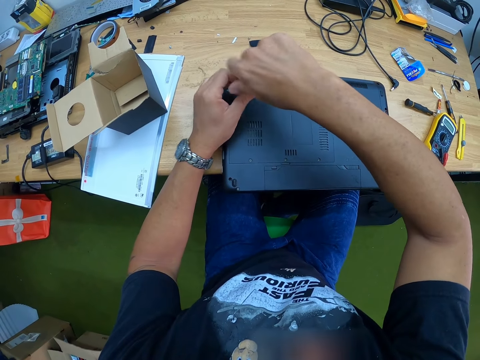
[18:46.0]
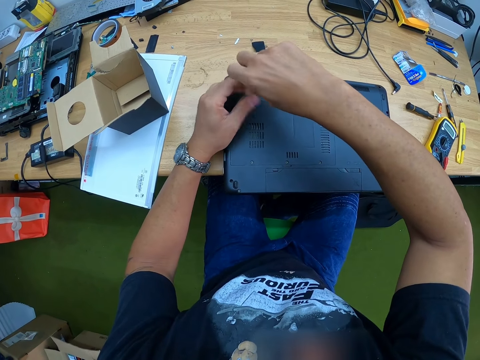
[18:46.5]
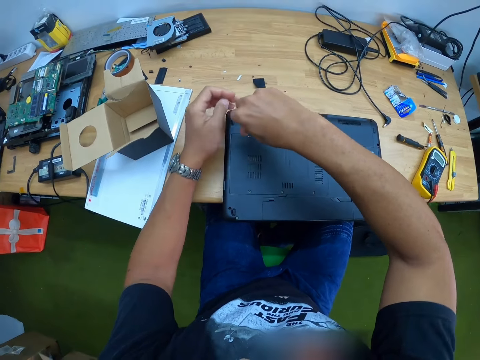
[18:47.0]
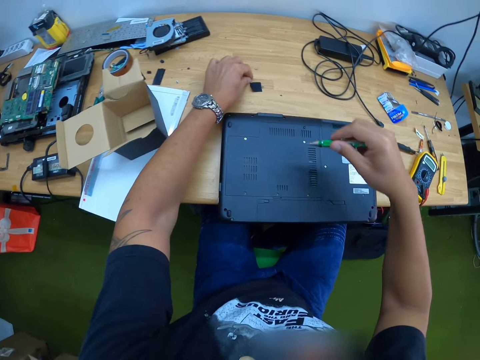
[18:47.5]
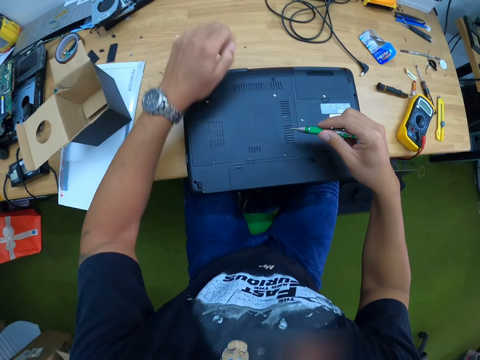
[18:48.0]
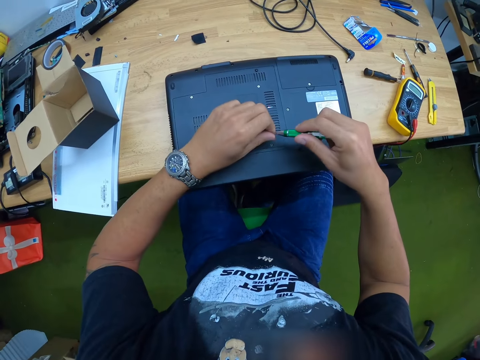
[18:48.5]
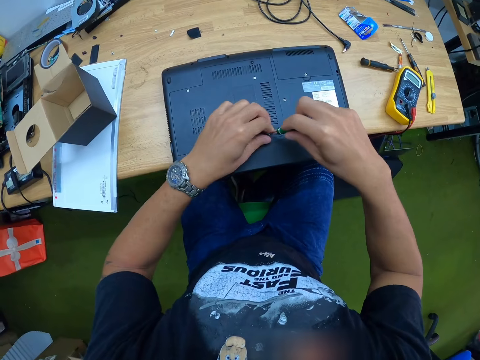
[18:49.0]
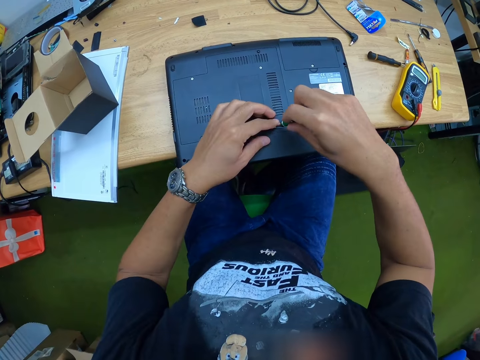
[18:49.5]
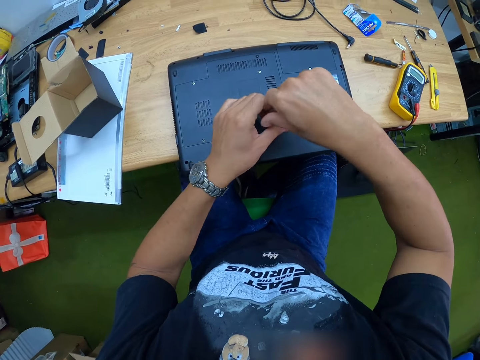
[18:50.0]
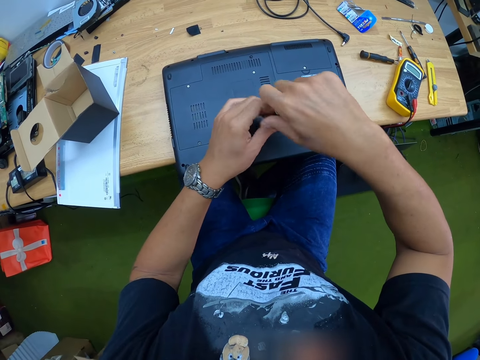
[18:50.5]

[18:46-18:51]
The camera wearer picks a screw from the table with his left hand. He places the screw in his left hand on the tip of the screwdriver in his right hand. He screws the screw into the laptop with the screwdriver in both hands.

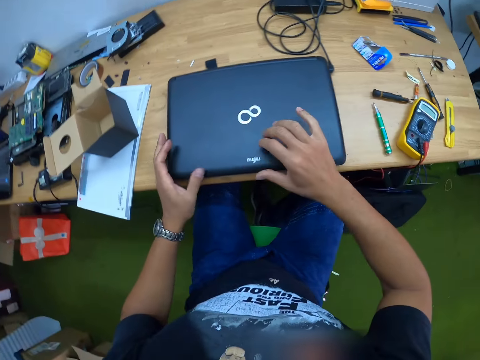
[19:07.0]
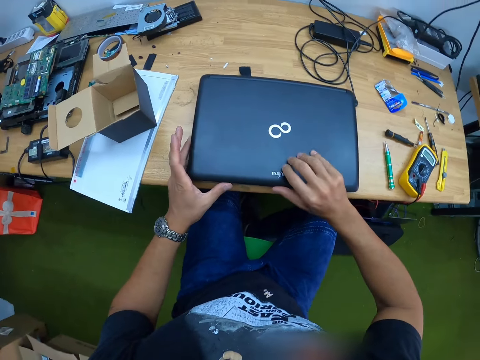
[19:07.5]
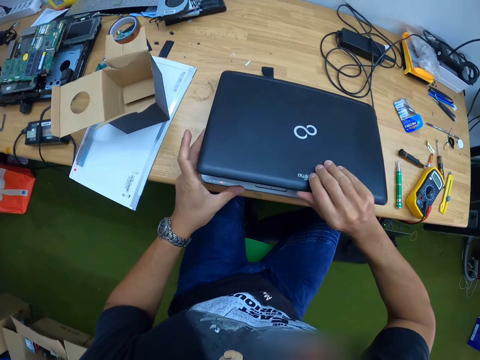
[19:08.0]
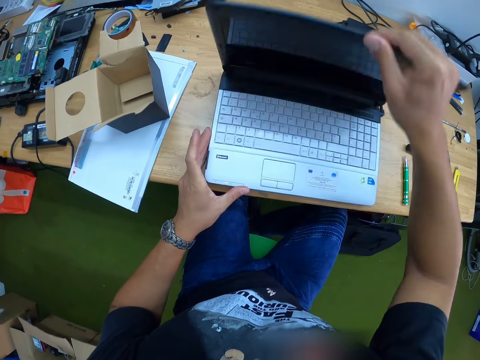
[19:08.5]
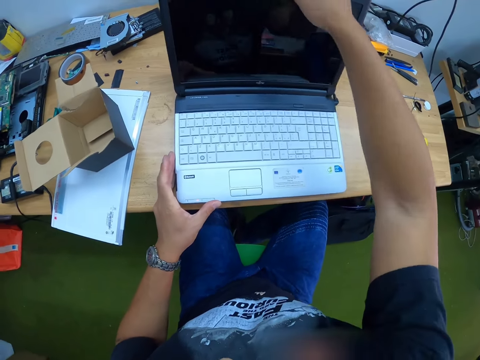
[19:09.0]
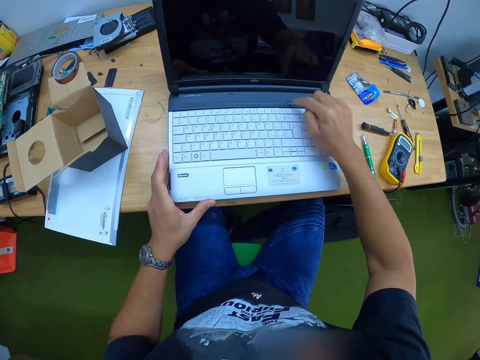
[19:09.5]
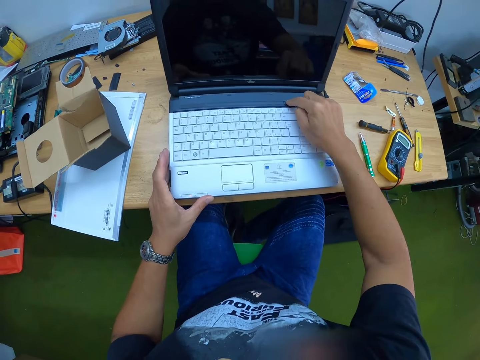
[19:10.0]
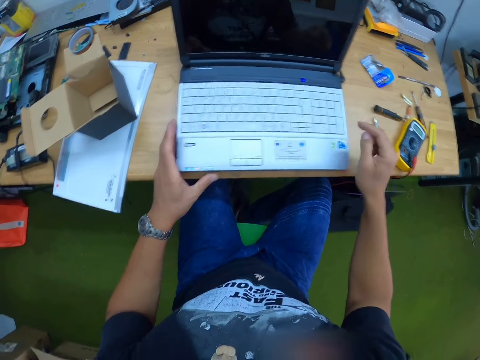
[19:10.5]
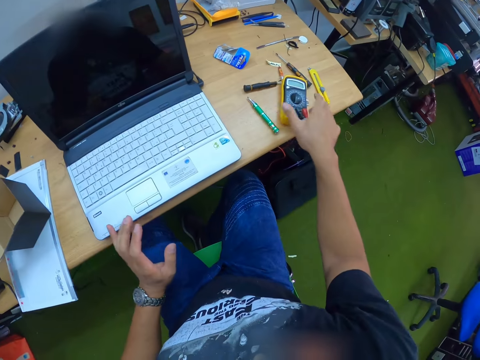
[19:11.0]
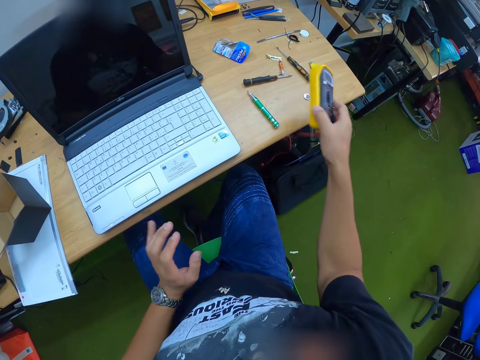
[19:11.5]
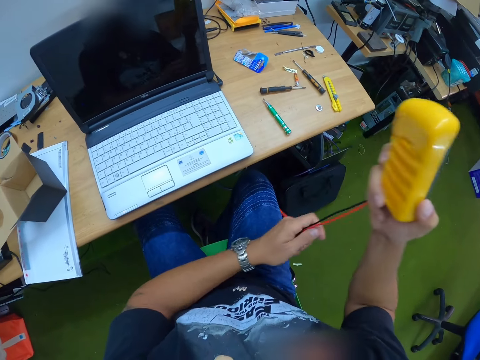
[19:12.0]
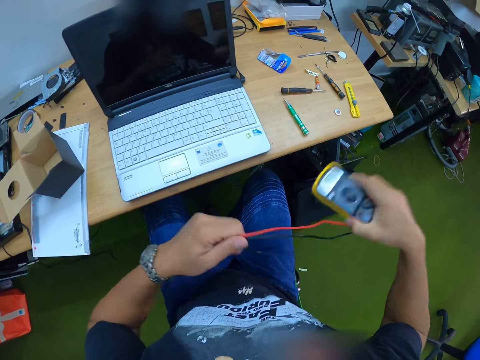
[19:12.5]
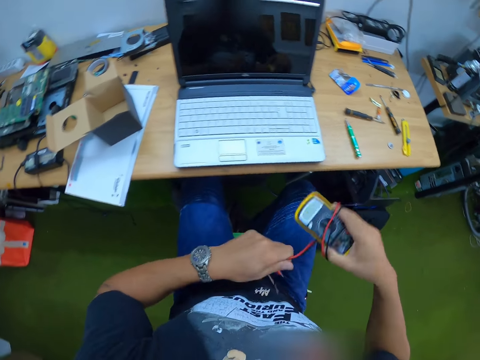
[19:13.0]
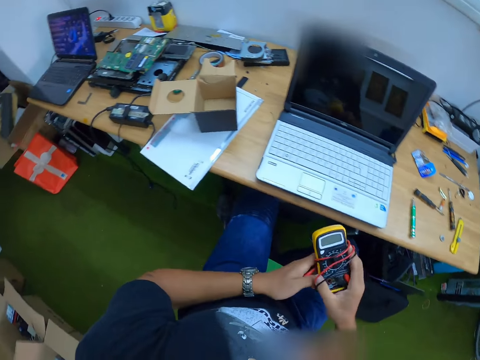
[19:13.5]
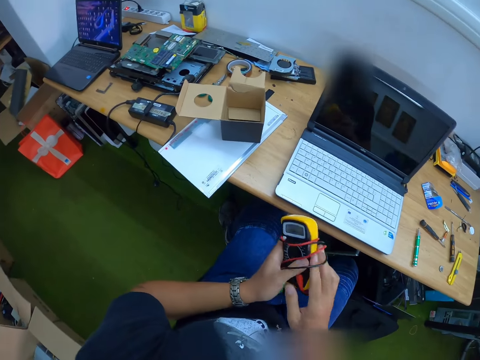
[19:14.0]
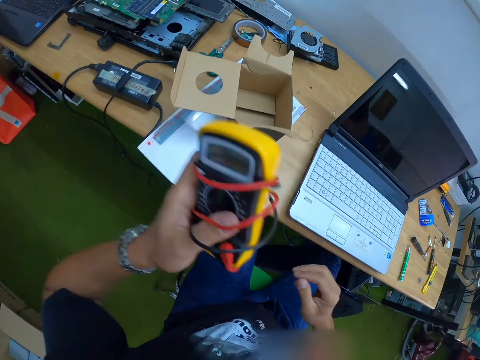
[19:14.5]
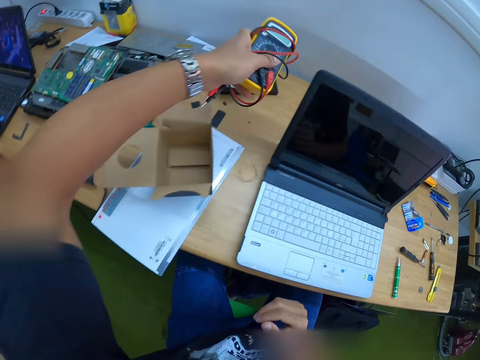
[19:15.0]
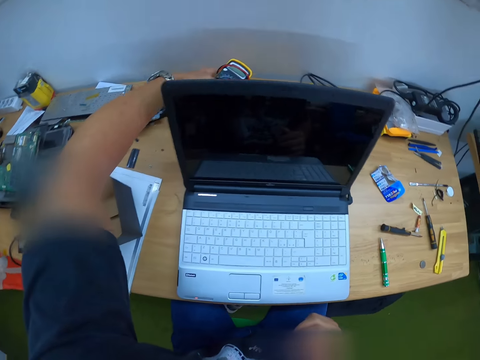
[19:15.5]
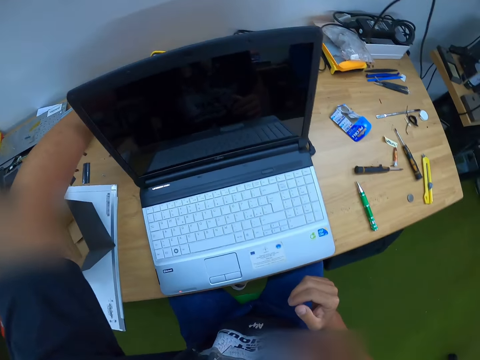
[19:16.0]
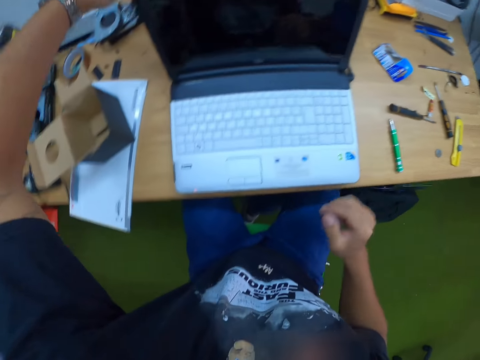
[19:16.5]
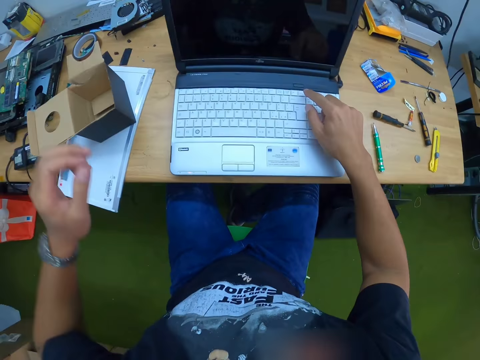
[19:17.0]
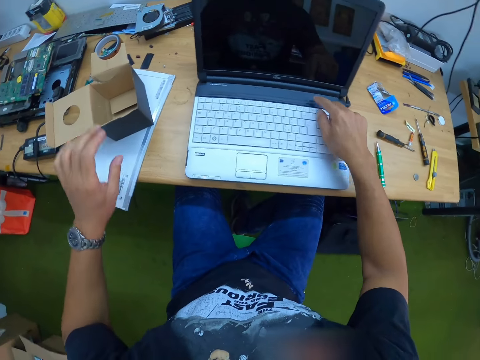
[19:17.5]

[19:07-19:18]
The camera wearer opens the laptop top cover with his right hand. He presses a power button of the laptop with his right hand. He picks the multimeter from the table with his right hand. He holds the multimeter probes with his left hand. He wraps the multimeter probes in his left hand around the multimeter in his right hand. He passes the multimeter from his right hand to his left hand. He places the multimeter on the table with his left hand. He presses the power button of the laptop with his right hand.

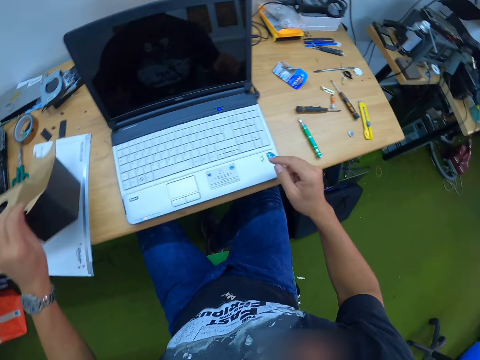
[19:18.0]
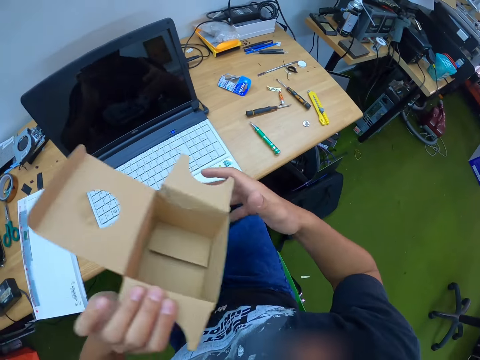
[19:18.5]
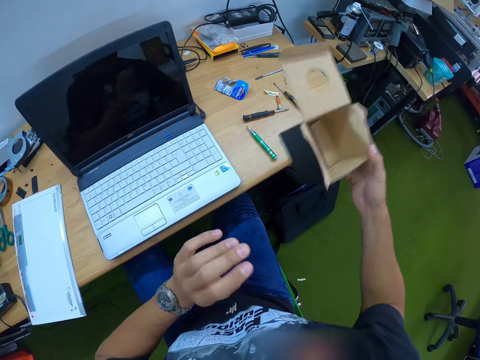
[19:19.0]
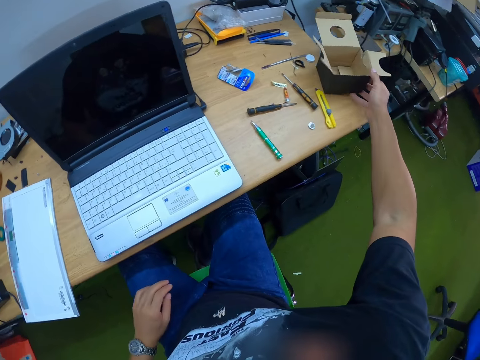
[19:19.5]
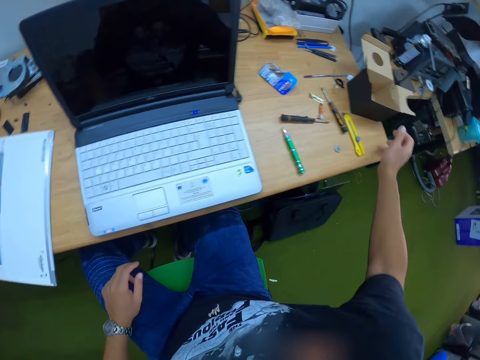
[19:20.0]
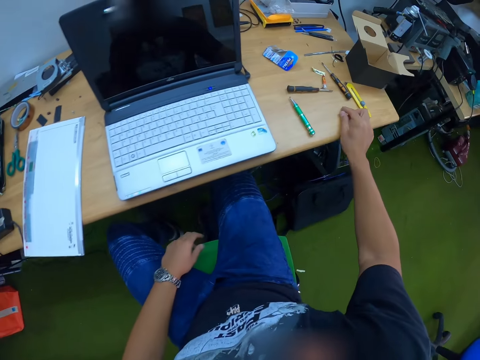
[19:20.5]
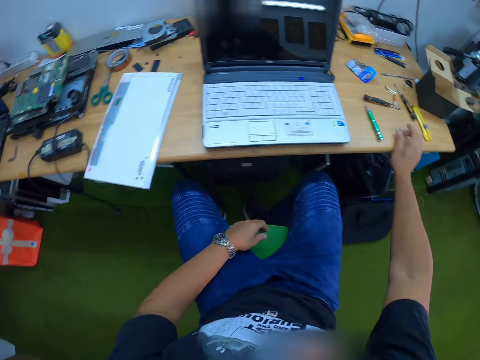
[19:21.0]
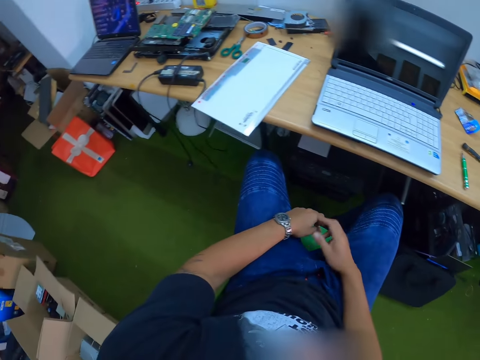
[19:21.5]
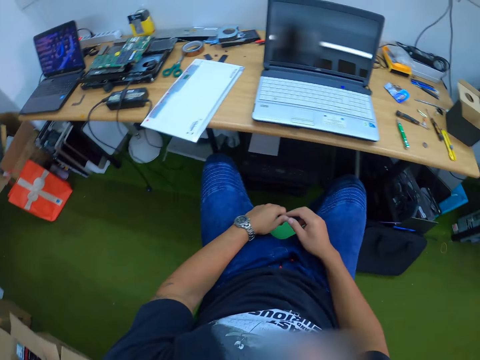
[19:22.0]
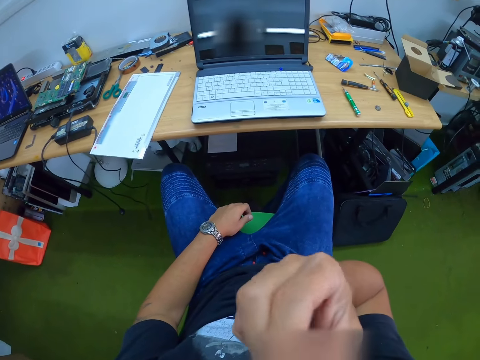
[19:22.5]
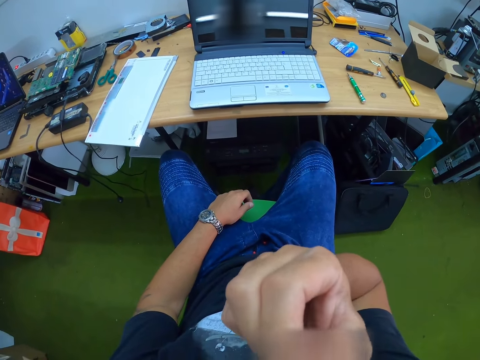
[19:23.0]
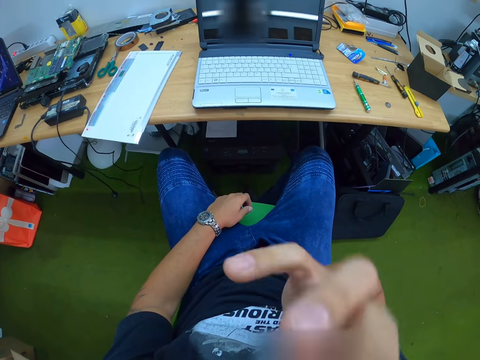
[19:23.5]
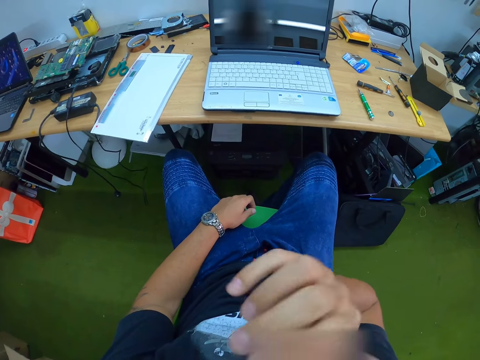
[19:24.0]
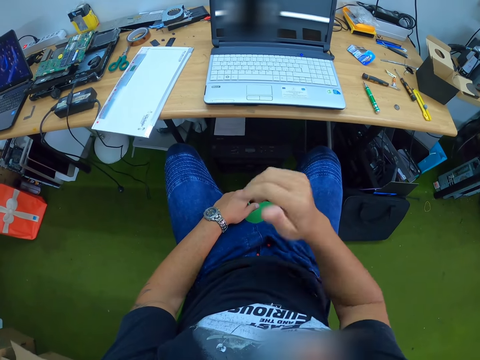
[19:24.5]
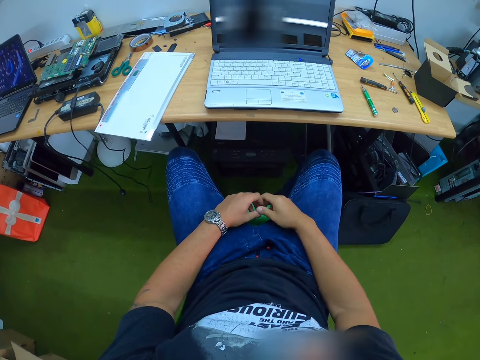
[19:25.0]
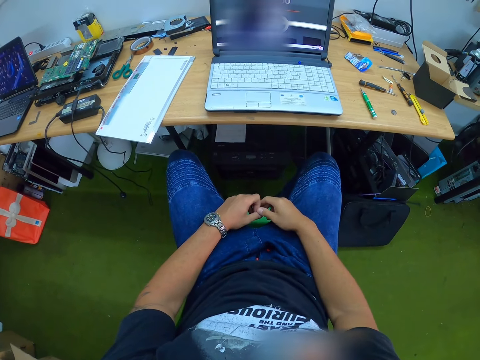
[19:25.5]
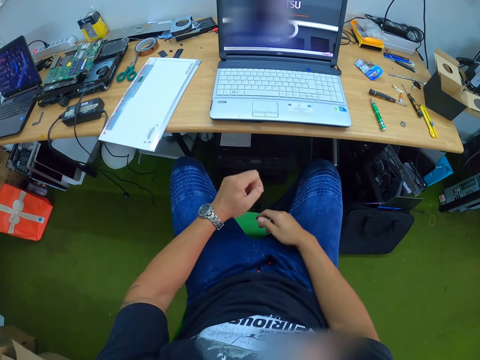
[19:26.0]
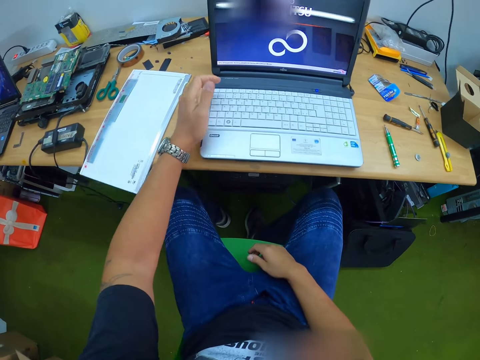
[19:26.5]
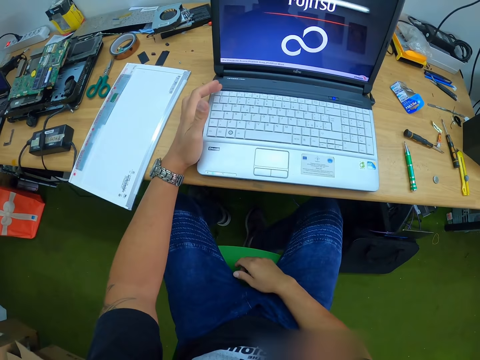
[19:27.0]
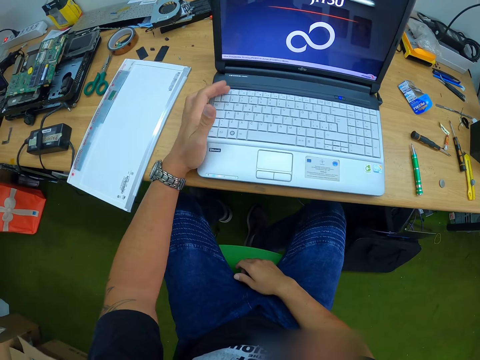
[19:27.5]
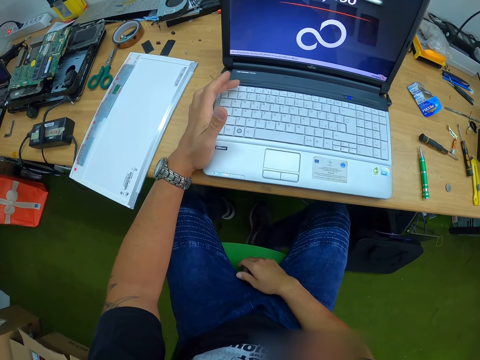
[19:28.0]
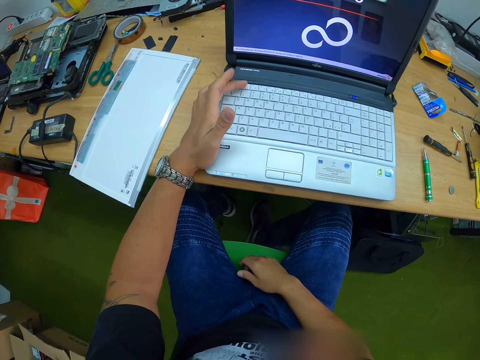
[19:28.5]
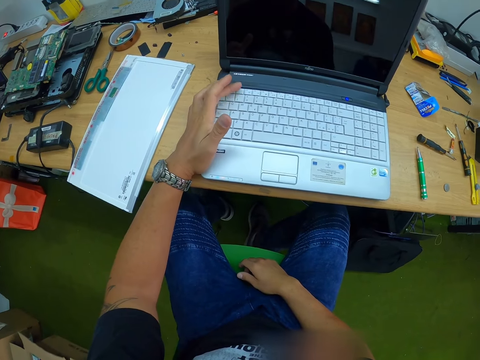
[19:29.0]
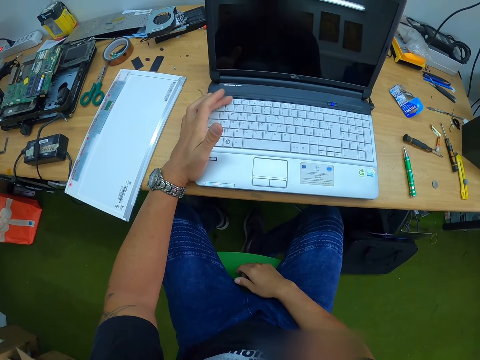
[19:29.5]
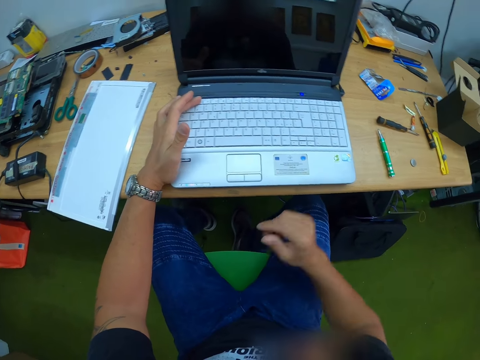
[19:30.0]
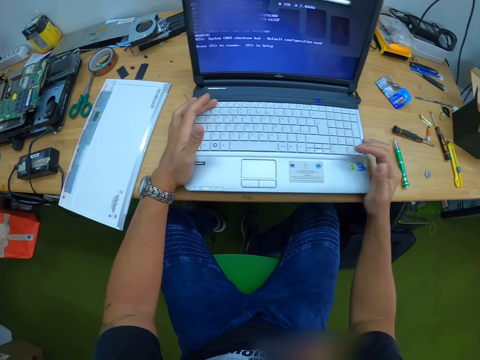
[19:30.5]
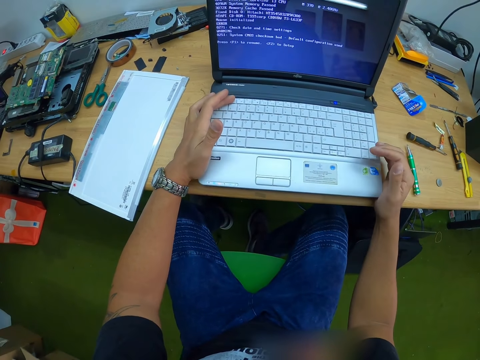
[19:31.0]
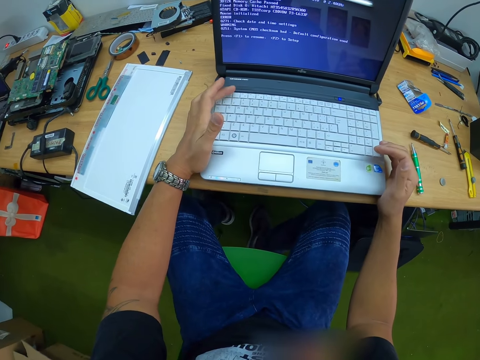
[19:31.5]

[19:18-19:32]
The camera wearer picks a box from the table with his left hand. He passes the box in his left hand to his right hand. He holds the box with his right hand. He places the box in his right hand on the table. He leans on the chair. He touches his face with his right hand. He lowers his hand down. He operates the laptop with his left hand.
